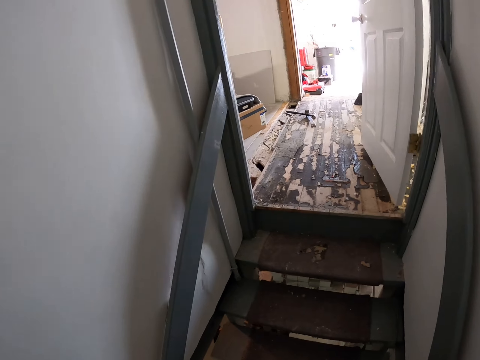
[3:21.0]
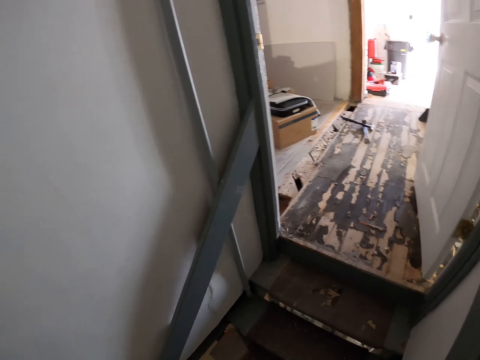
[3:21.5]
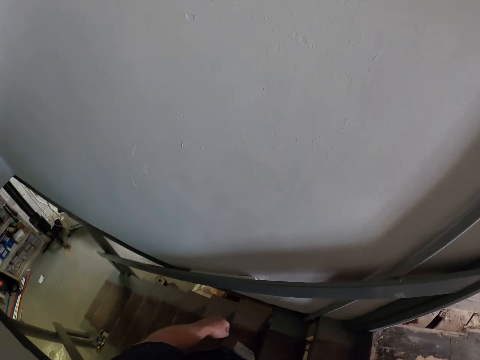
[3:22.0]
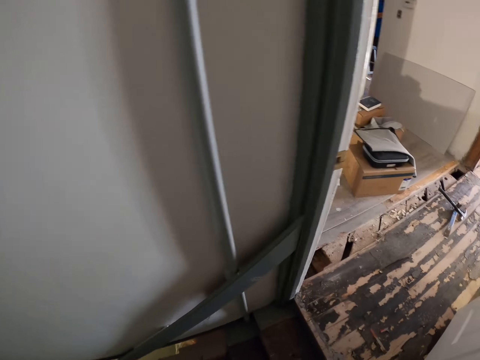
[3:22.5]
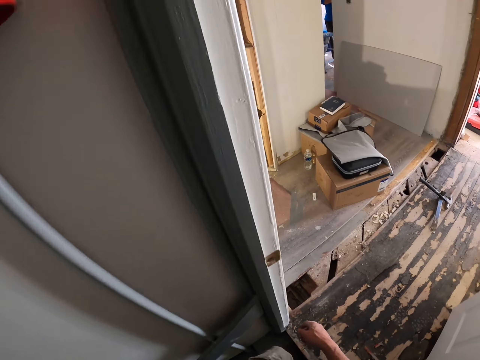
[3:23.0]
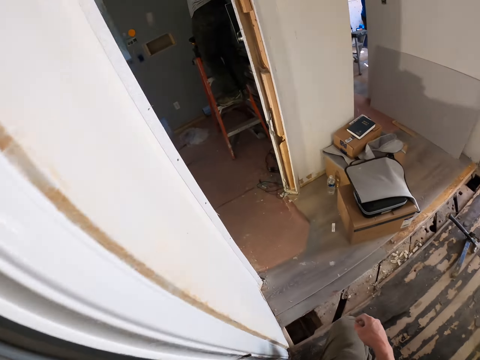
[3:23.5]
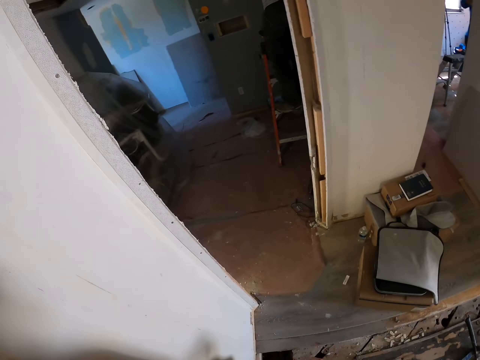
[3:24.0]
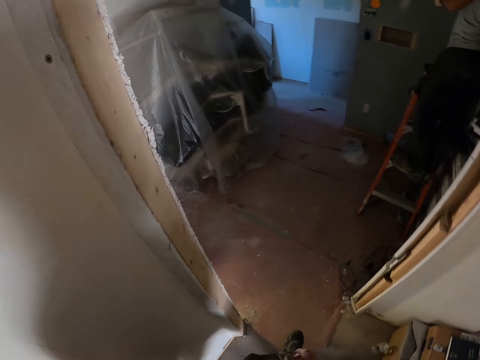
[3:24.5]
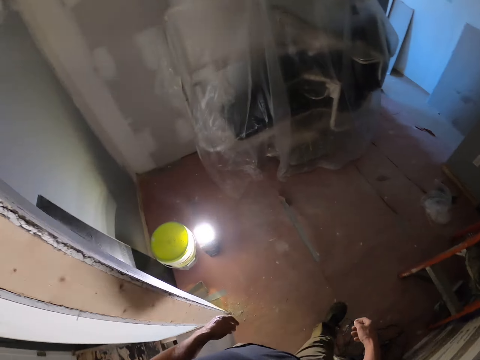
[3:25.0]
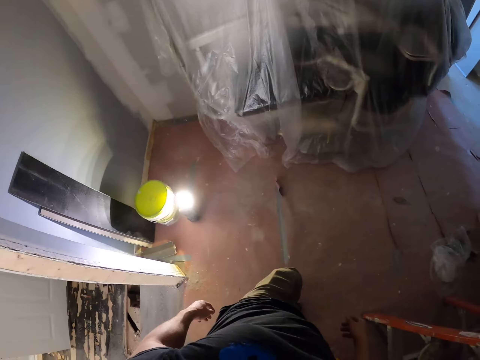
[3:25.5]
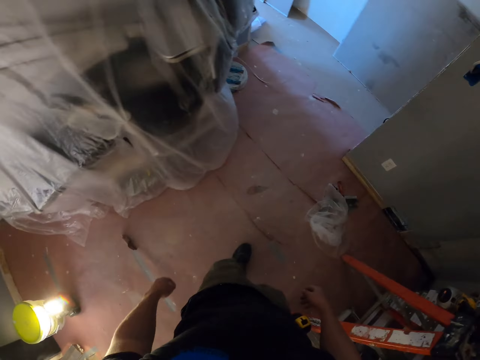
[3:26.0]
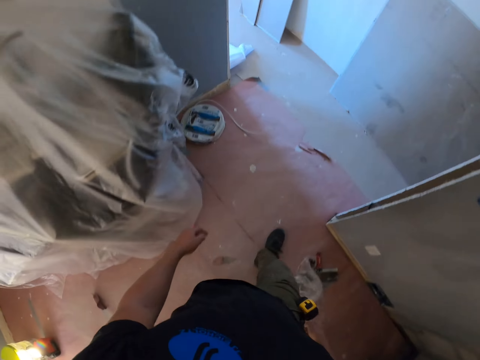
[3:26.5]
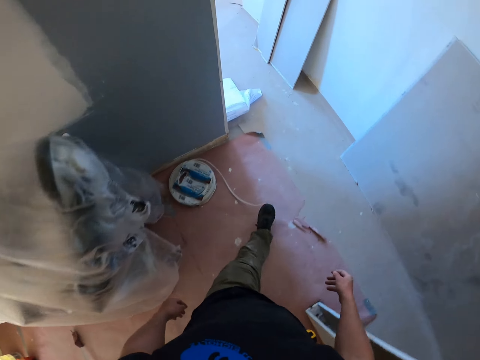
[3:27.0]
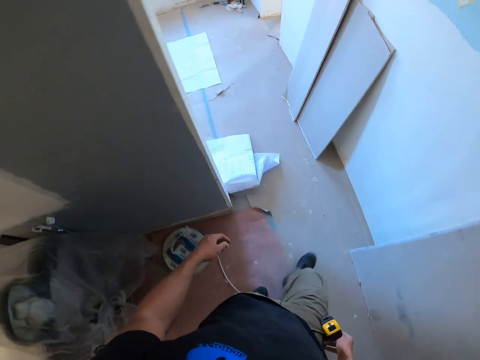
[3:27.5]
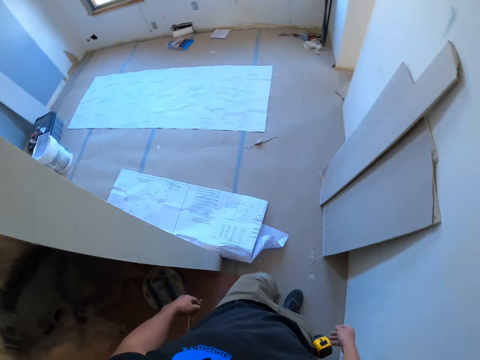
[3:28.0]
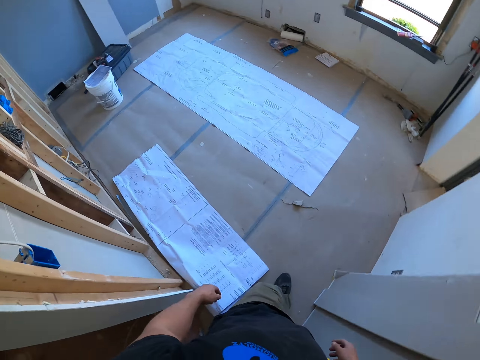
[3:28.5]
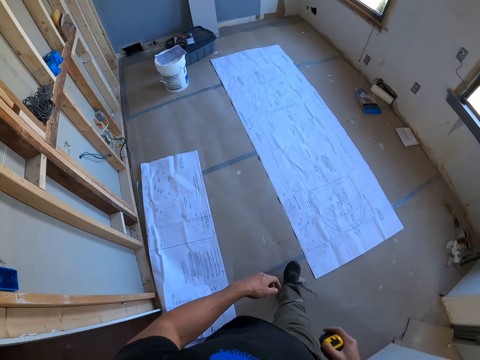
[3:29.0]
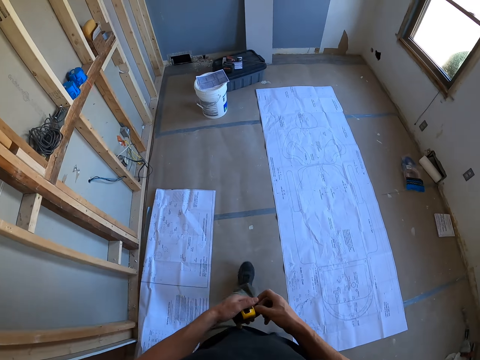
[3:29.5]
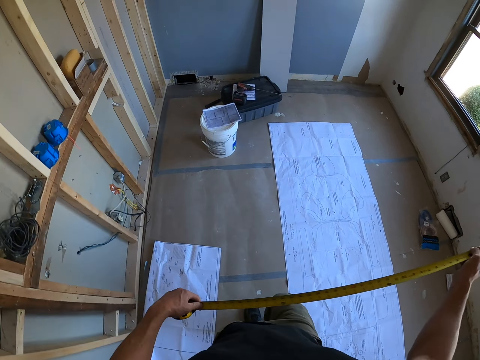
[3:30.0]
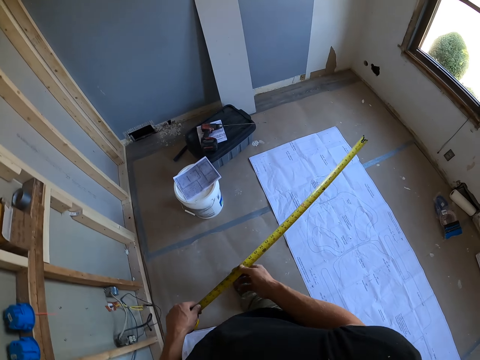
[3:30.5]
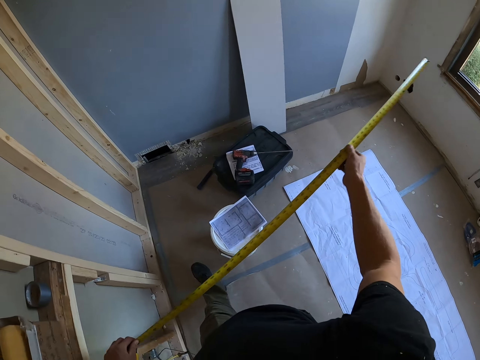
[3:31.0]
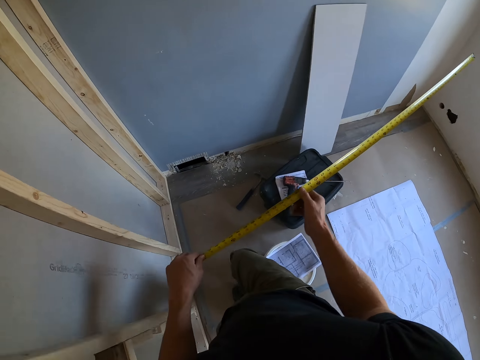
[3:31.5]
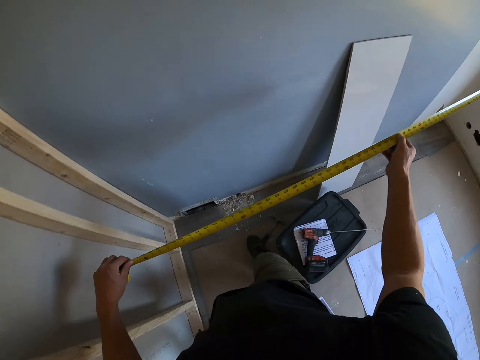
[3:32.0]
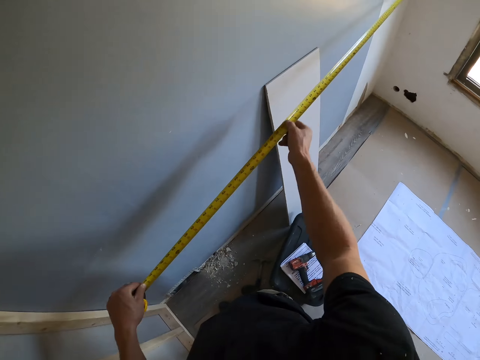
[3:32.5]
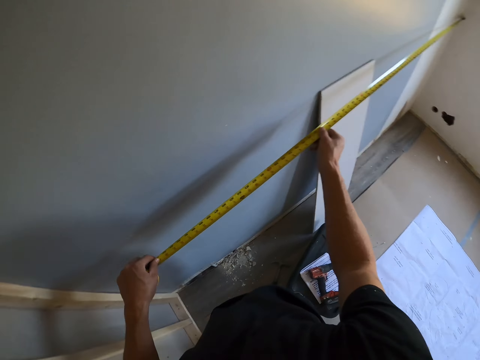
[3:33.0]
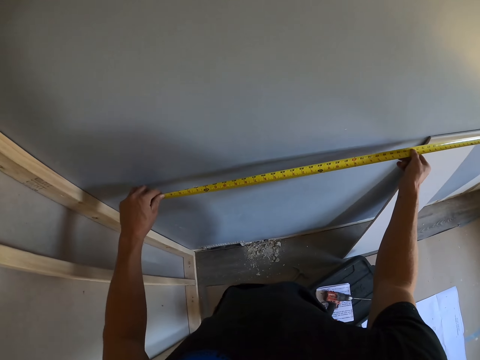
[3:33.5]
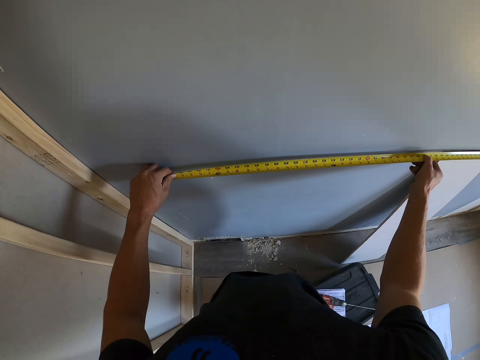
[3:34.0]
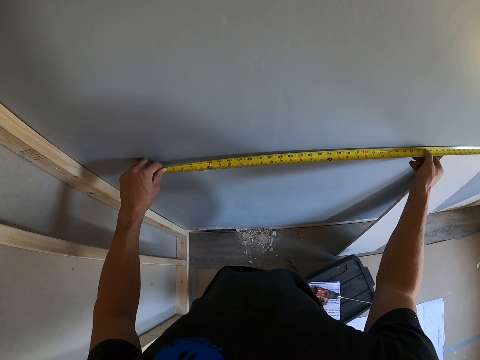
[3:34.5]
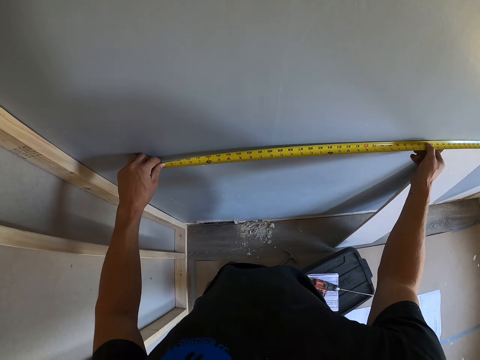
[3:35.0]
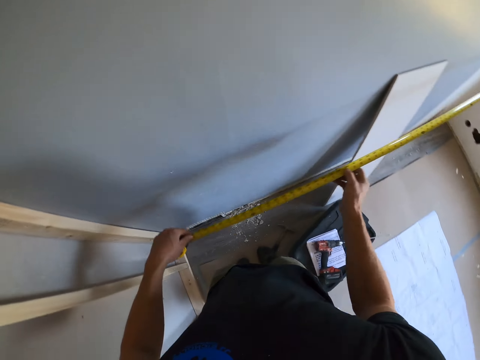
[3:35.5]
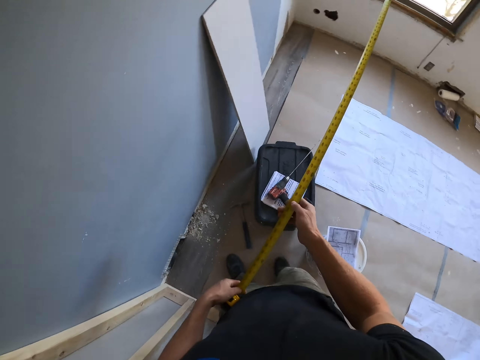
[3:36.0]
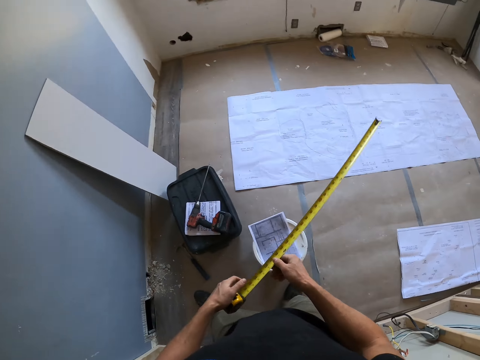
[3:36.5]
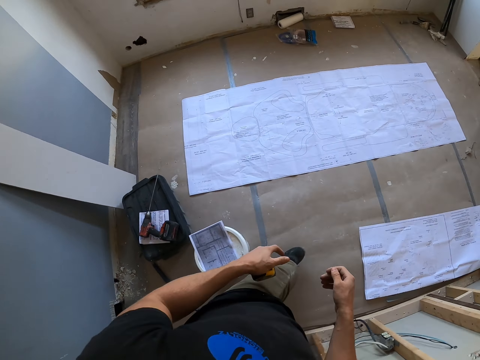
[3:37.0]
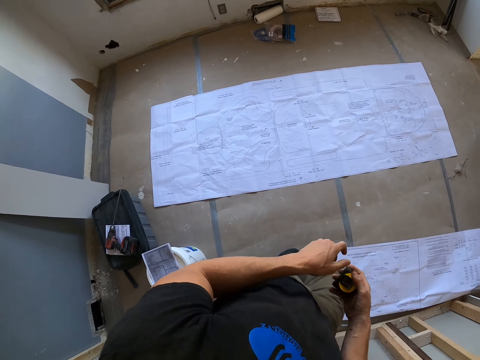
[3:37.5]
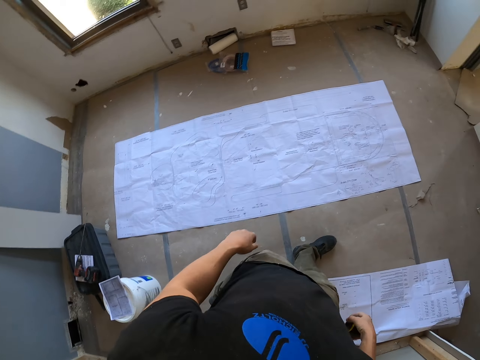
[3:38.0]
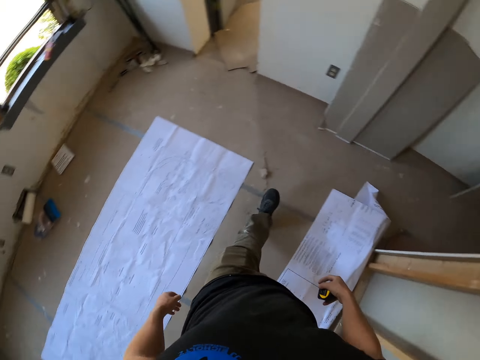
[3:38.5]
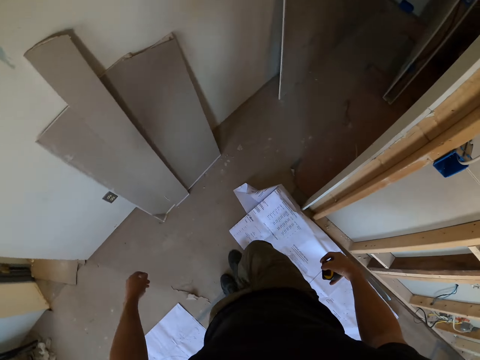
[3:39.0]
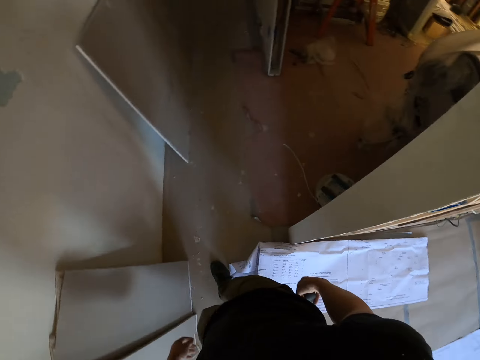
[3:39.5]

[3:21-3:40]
The camera wearer takes the tape measure. They stretch the tape measure. They measure the wall. They fold the tape measure. They walk to the room. They walk around the house. They move the tape measure on the other hand.

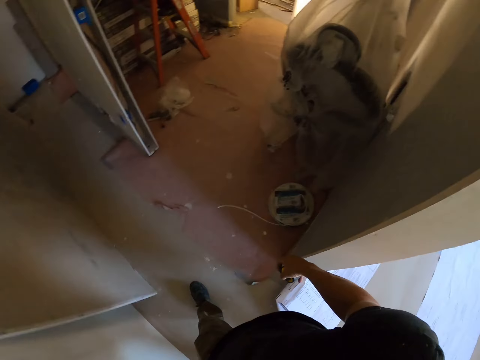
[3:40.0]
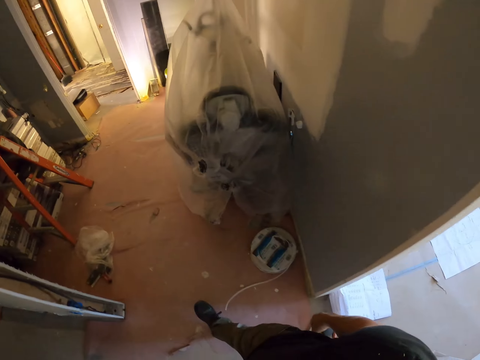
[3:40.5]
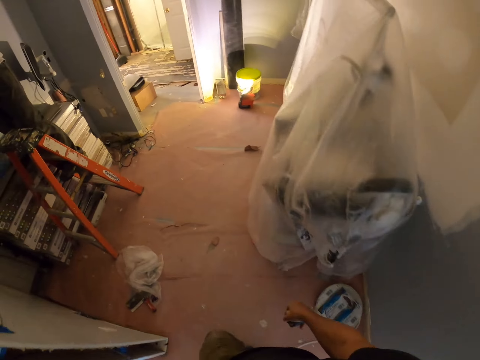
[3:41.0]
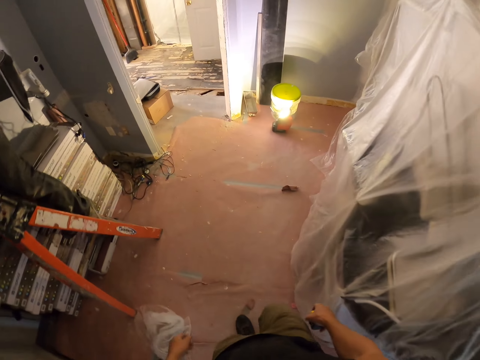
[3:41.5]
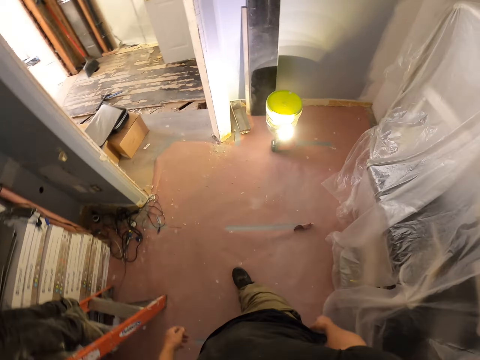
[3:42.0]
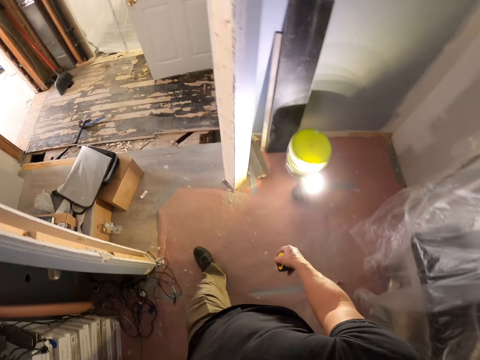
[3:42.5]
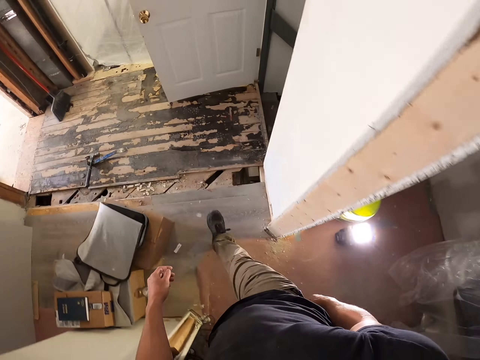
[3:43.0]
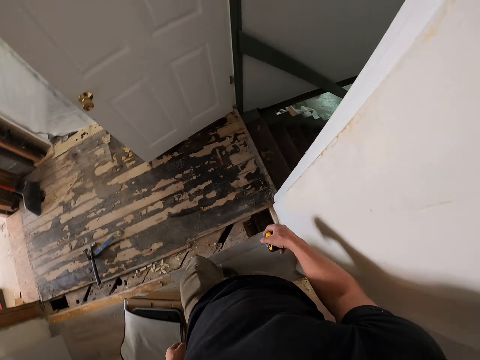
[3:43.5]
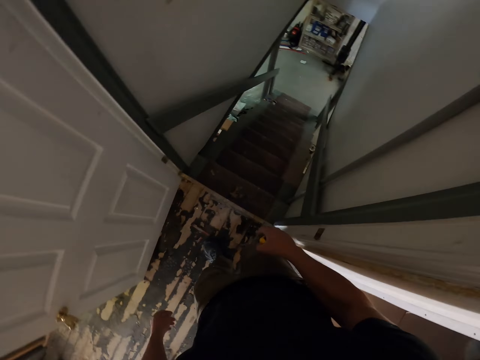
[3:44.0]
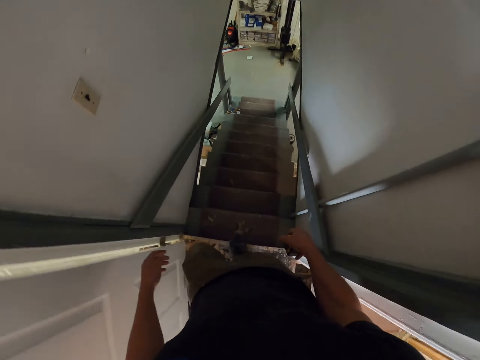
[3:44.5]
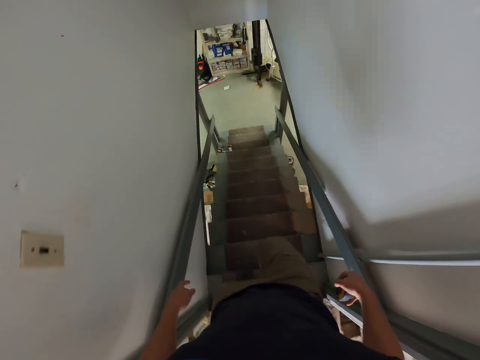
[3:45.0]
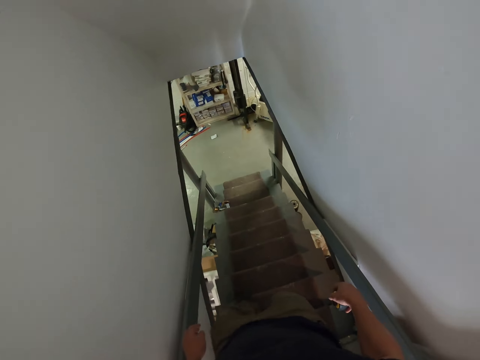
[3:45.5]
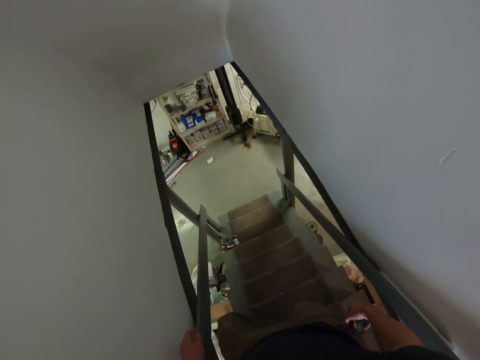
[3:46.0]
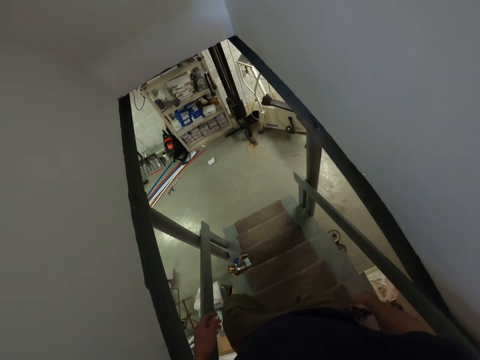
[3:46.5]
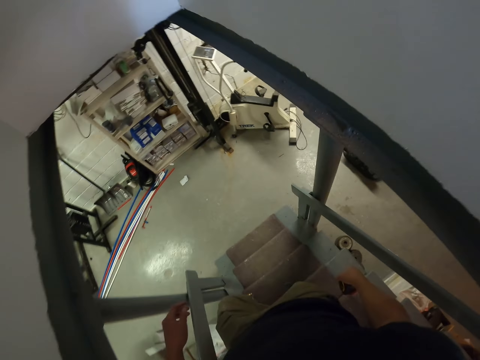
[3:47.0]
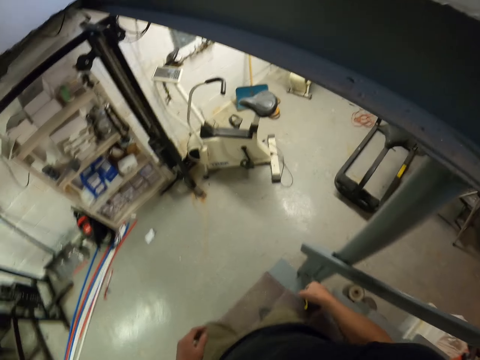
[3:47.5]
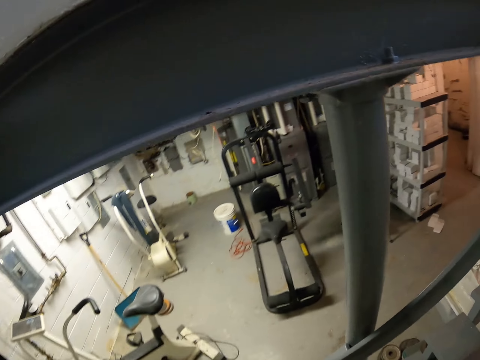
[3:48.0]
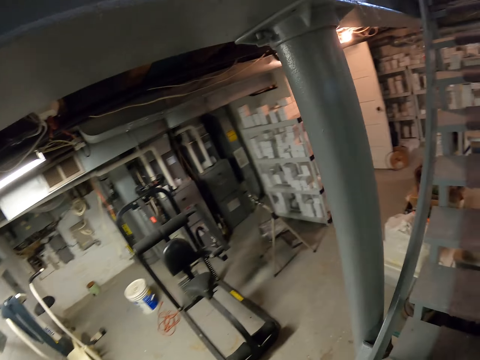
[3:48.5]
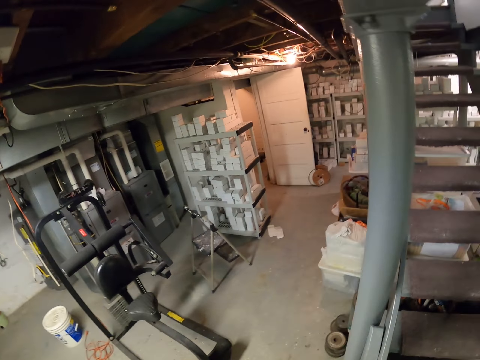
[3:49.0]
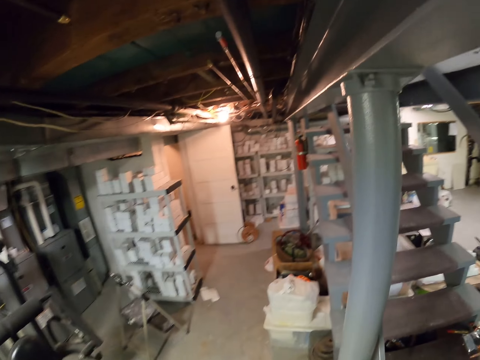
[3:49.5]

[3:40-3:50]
The camera wearer walks down the stairs.
